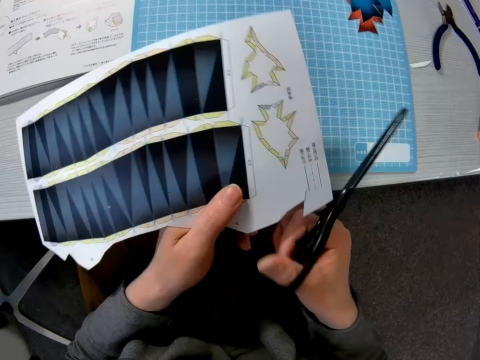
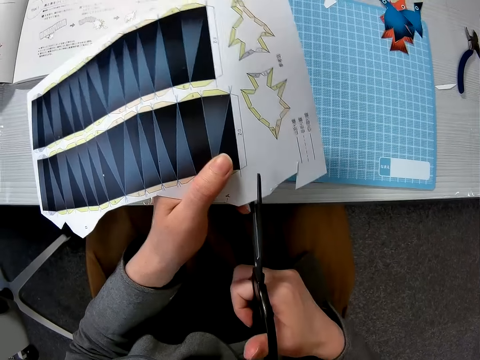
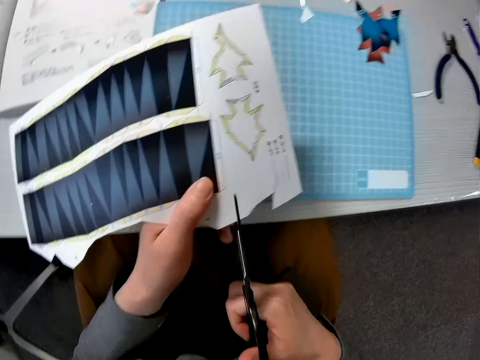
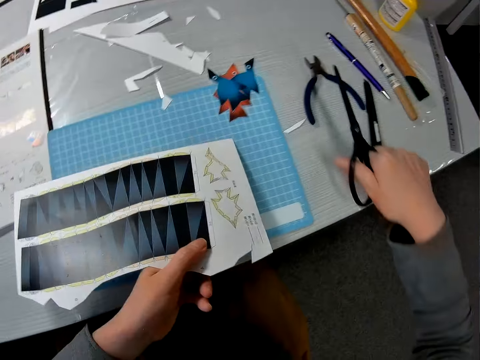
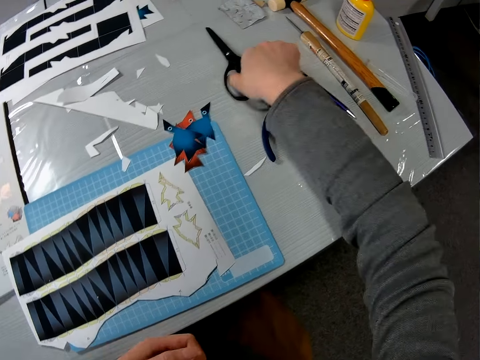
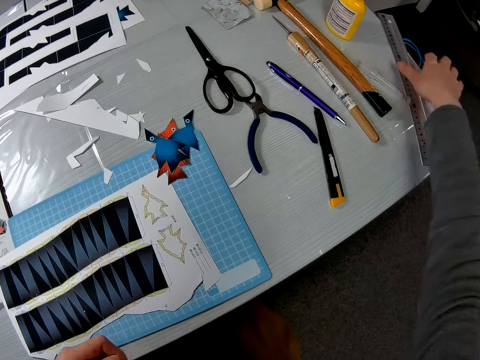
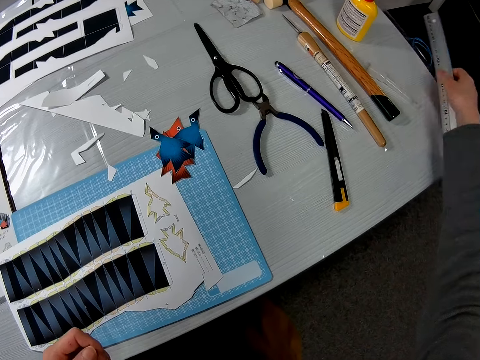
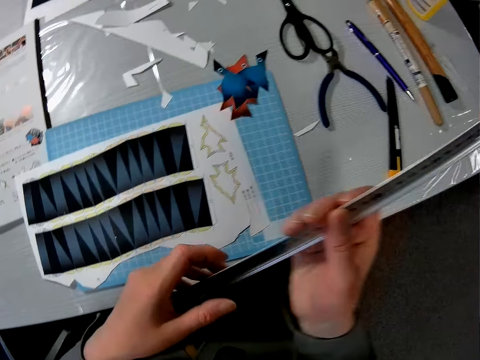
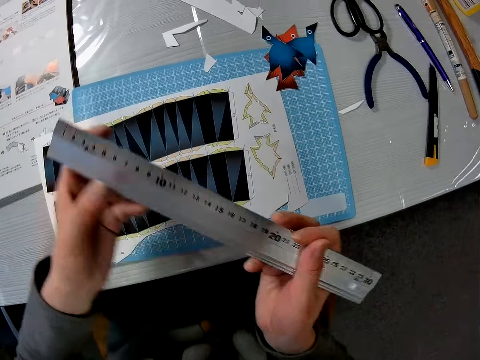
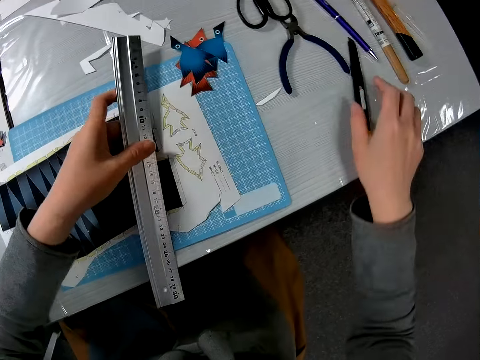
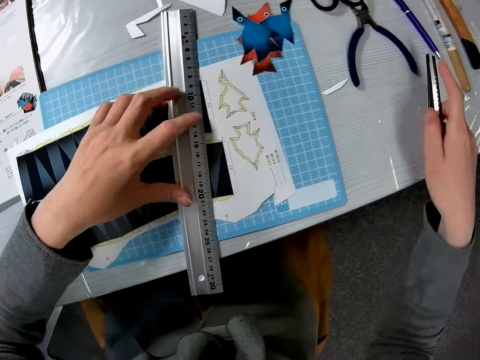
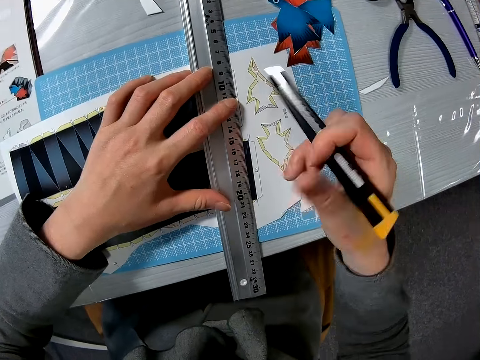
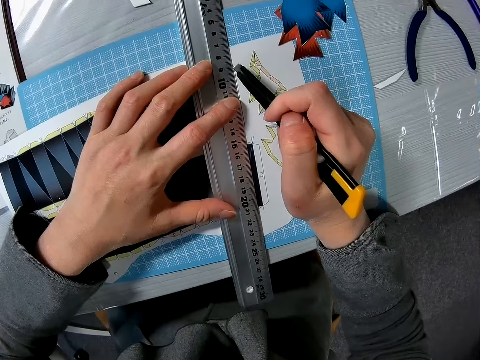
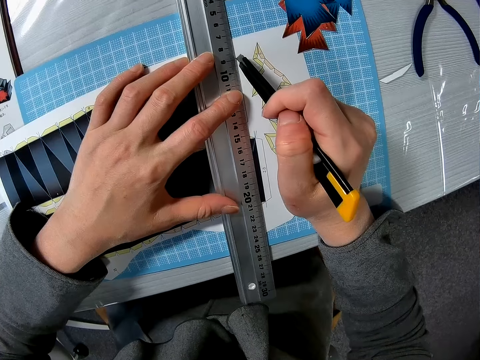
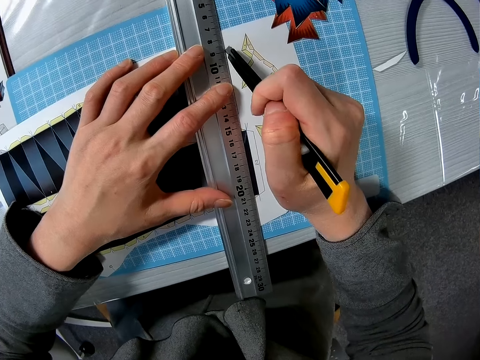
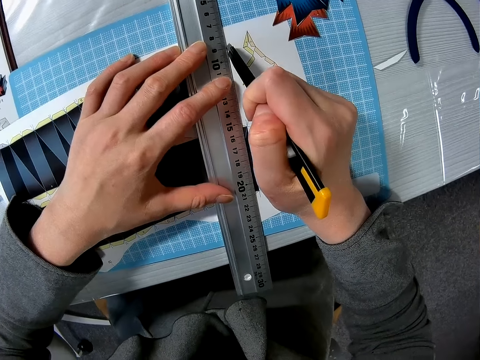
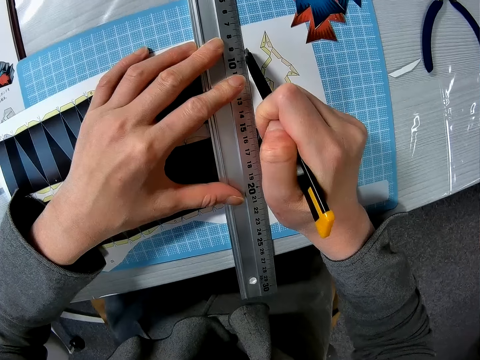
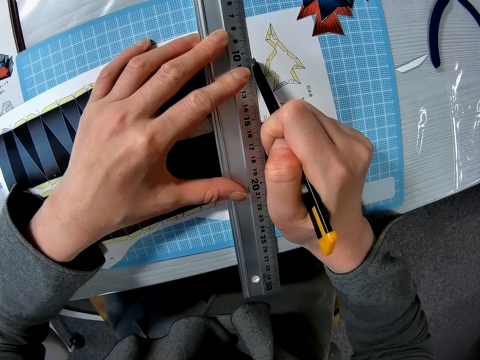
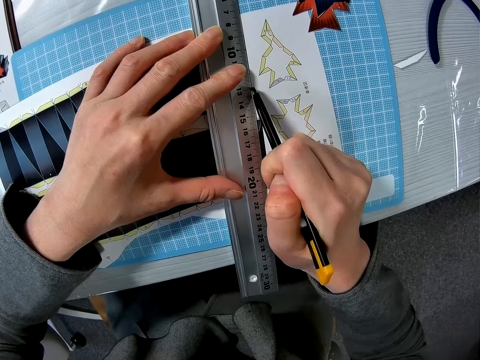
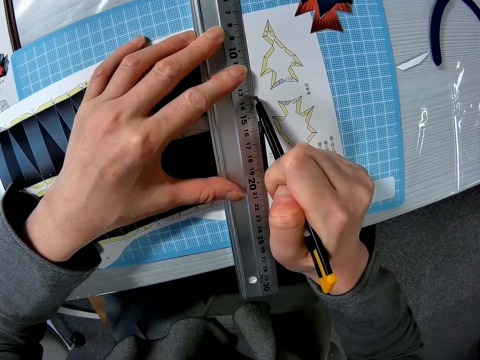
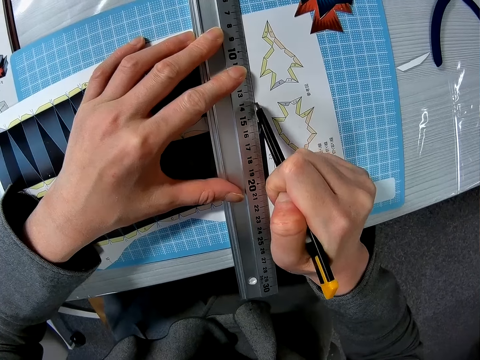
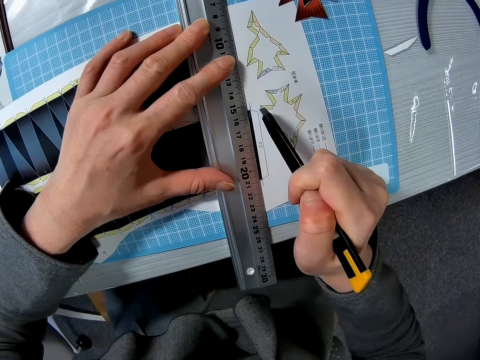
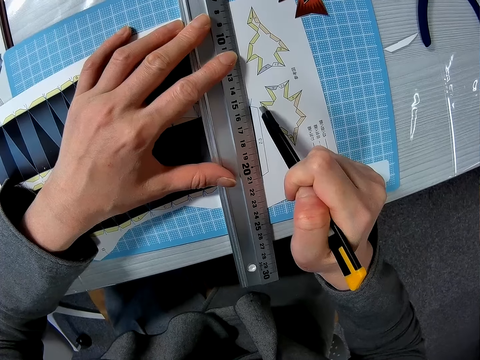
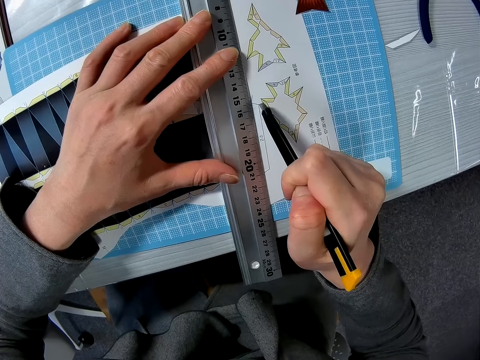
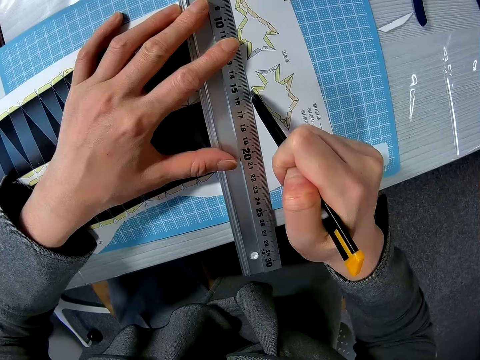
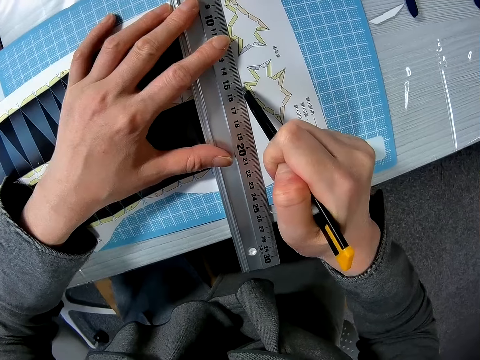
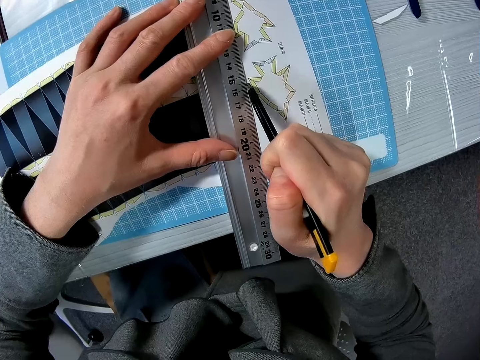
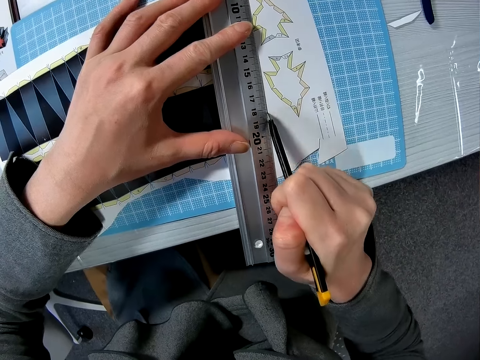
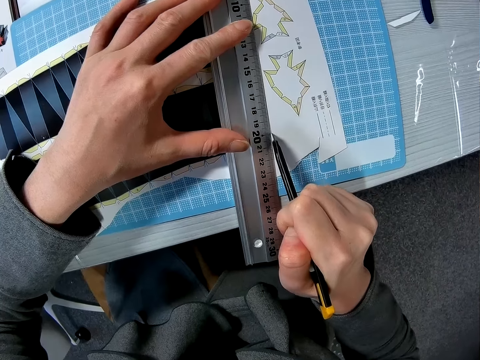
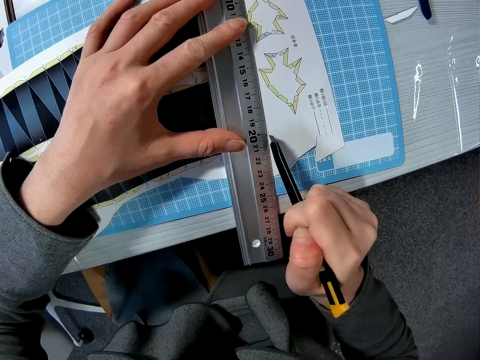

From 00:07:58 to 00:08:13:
The camera wearer cuts the paper model with scissors. He drops the scissors in his right hand. He takes the ruler. He puts the ruler on the paper model. He takes the flip and click knife. He cuts the paper model with the flip and click knife.

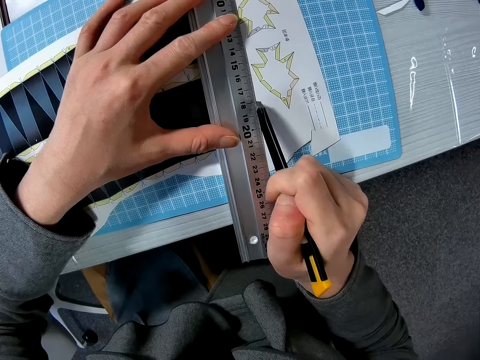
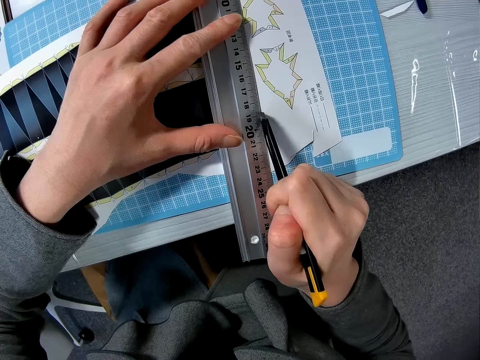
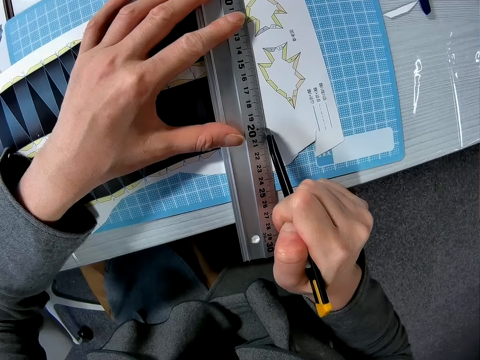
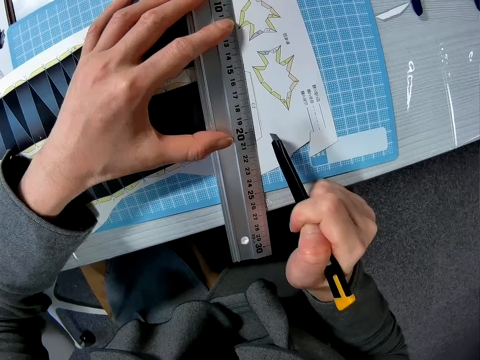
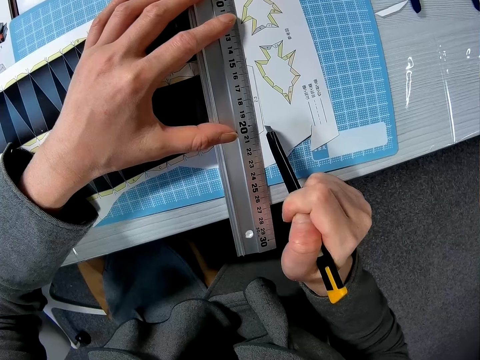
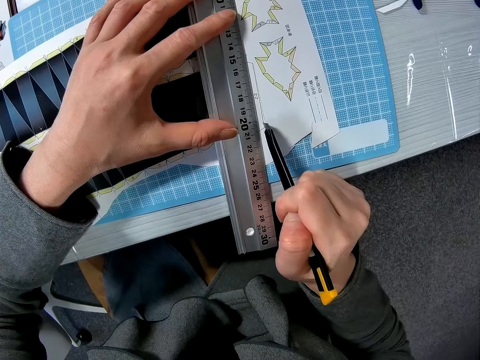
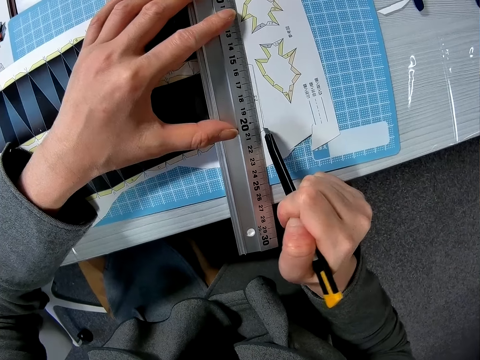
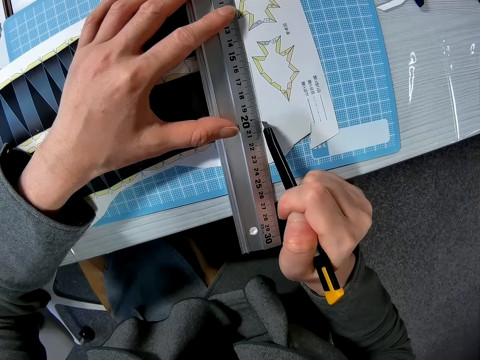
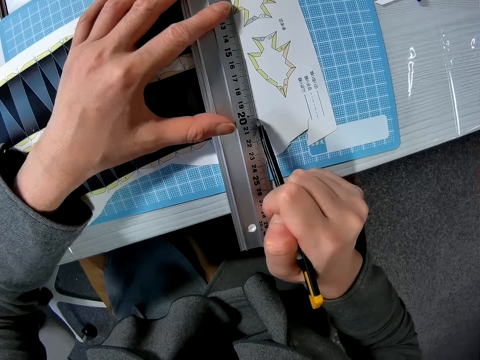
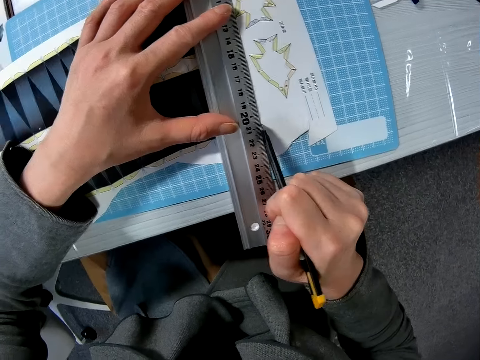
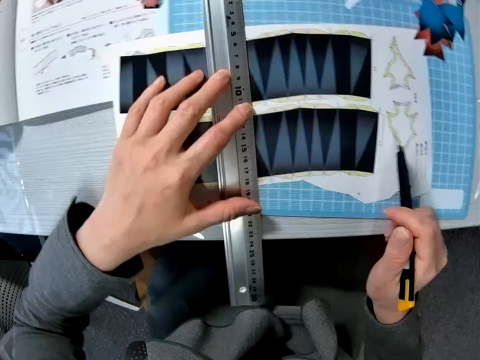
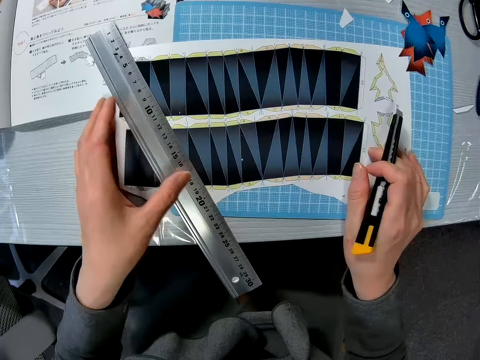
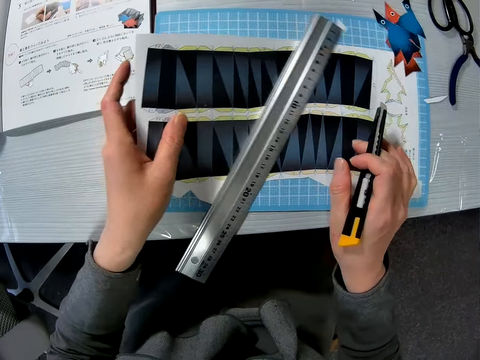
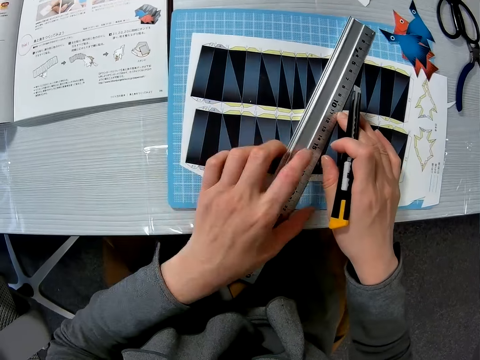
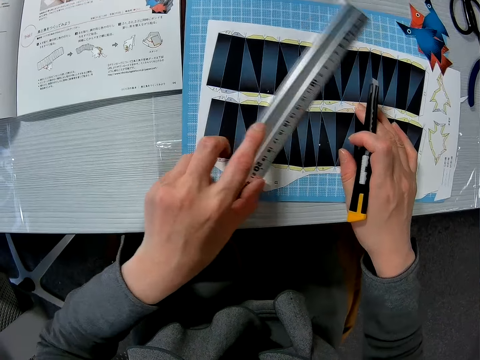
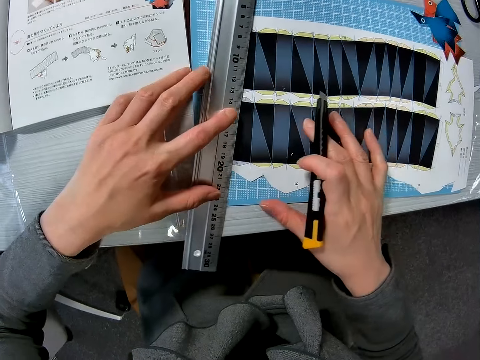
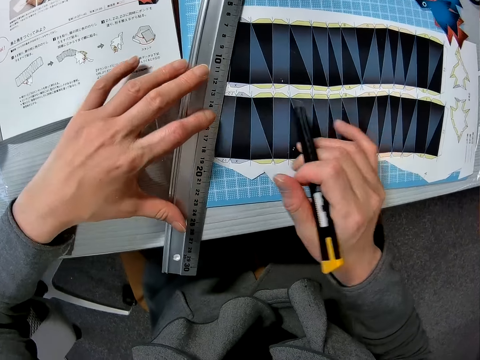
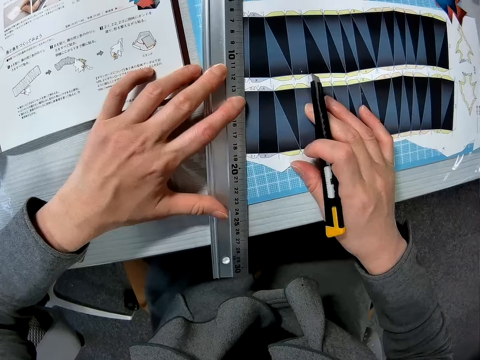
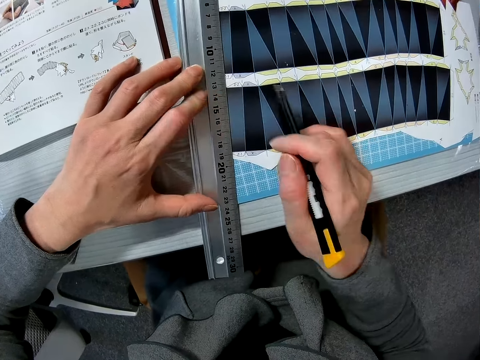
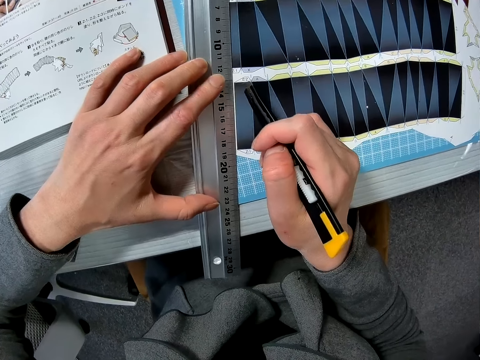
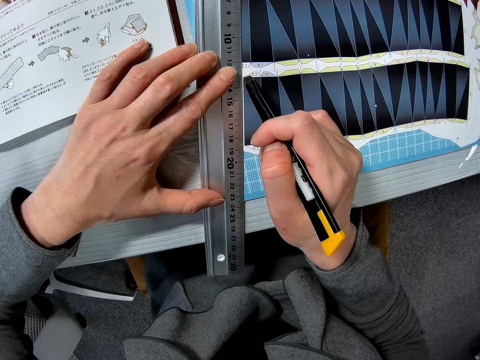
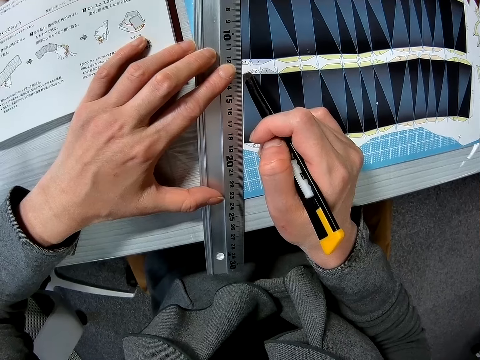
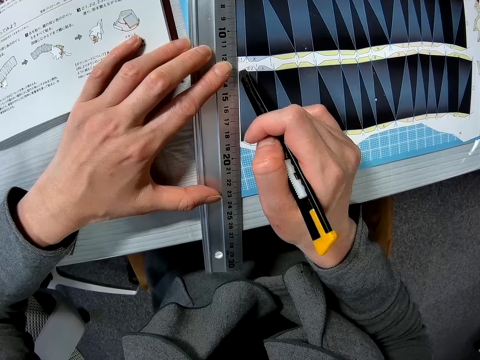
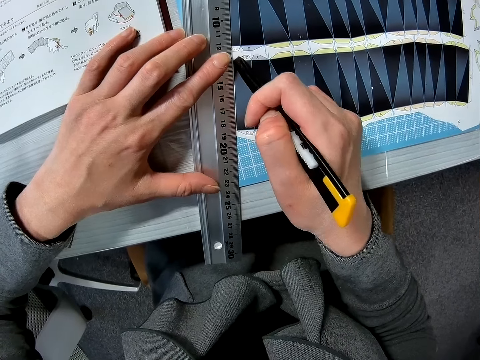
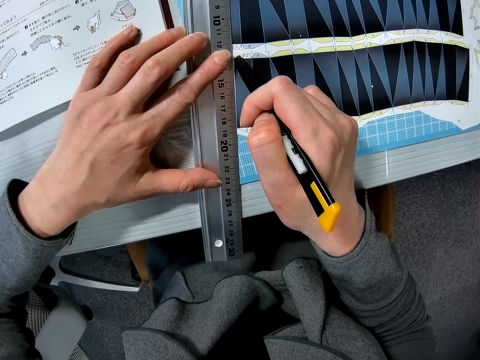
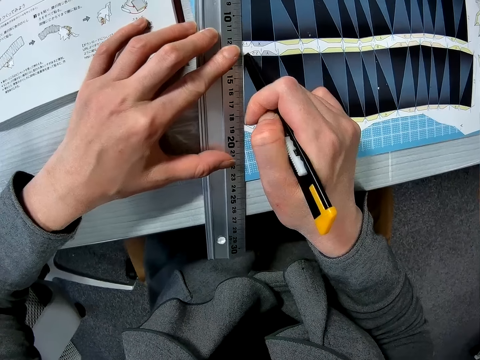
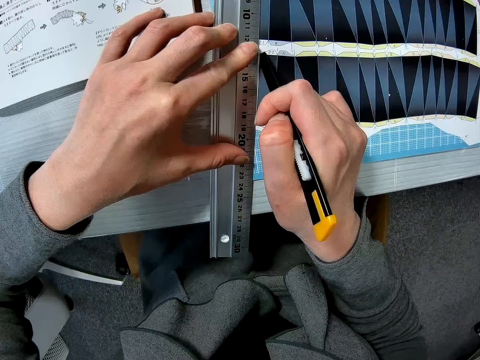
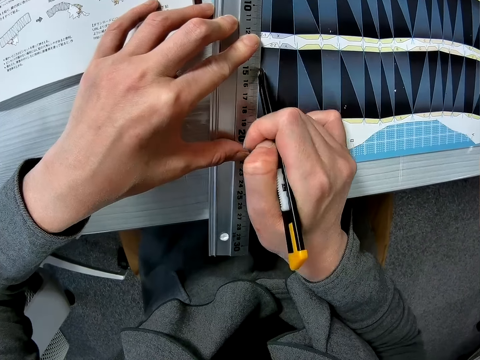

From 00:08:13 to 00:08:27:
The camera wearer adjusts the ruler on the paper. They slide the ruler. They cut the paper with the knife.
